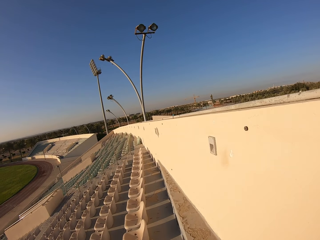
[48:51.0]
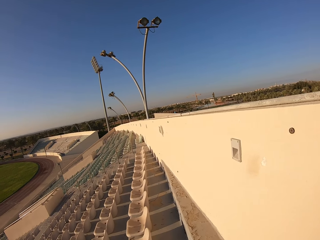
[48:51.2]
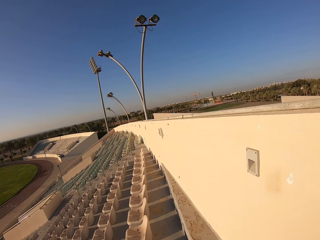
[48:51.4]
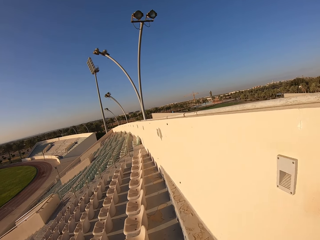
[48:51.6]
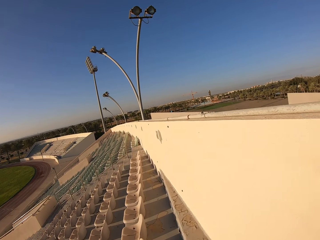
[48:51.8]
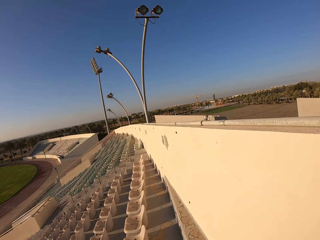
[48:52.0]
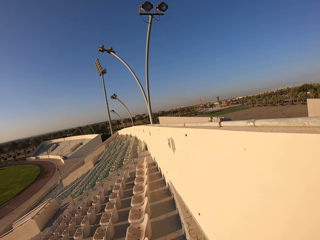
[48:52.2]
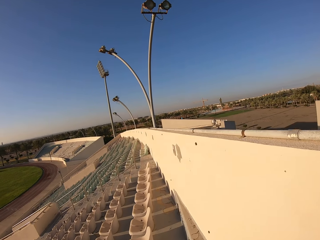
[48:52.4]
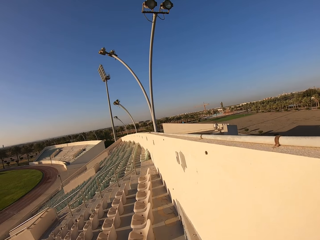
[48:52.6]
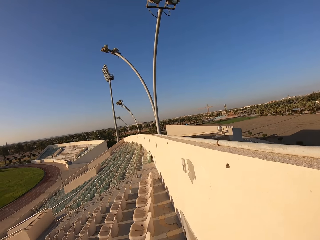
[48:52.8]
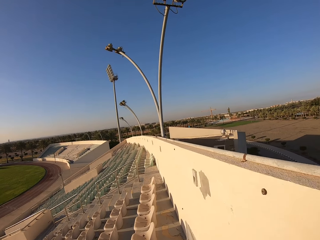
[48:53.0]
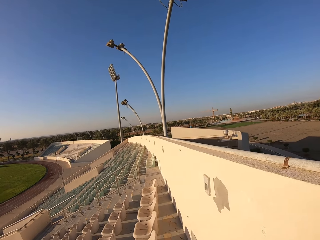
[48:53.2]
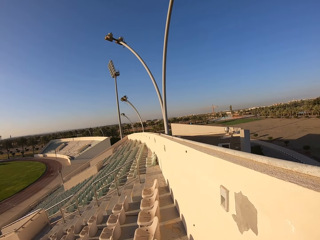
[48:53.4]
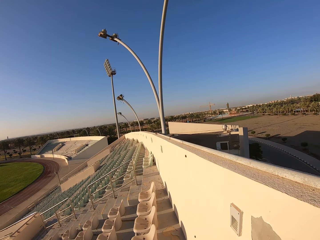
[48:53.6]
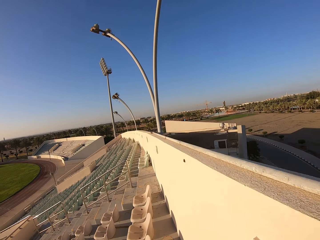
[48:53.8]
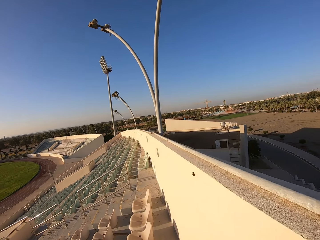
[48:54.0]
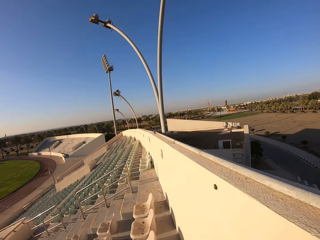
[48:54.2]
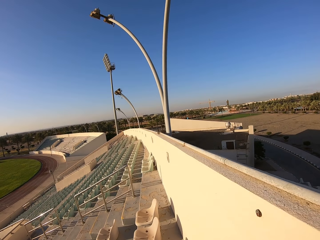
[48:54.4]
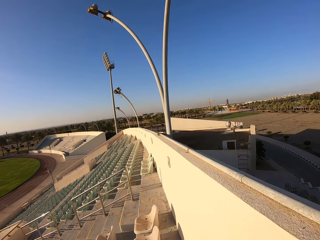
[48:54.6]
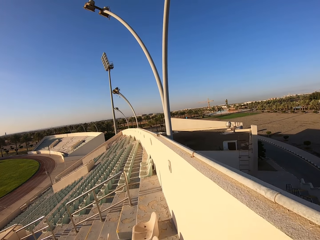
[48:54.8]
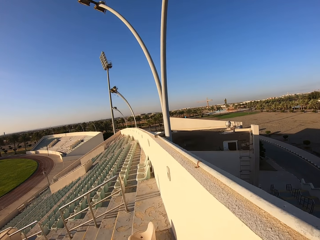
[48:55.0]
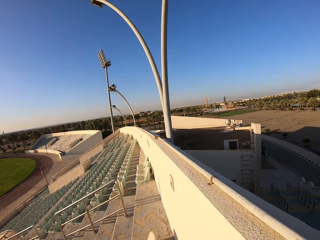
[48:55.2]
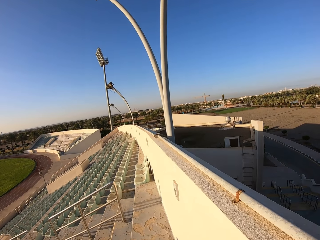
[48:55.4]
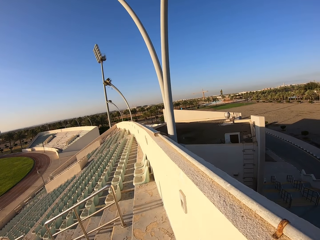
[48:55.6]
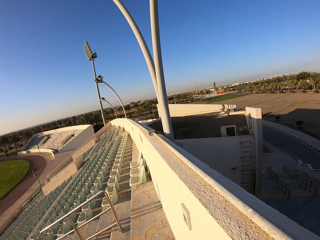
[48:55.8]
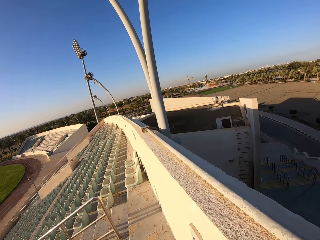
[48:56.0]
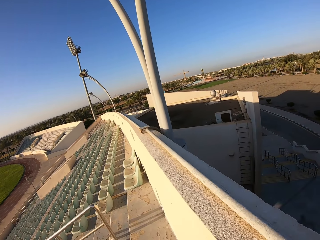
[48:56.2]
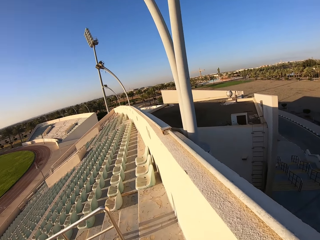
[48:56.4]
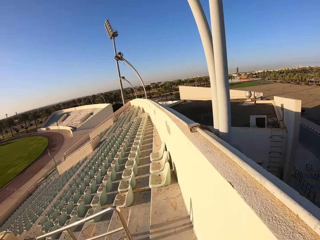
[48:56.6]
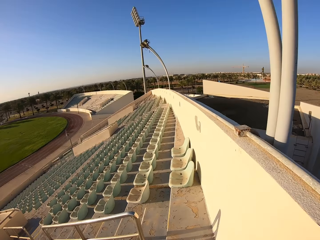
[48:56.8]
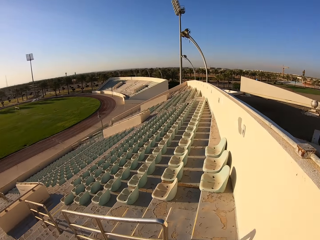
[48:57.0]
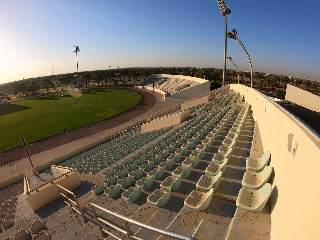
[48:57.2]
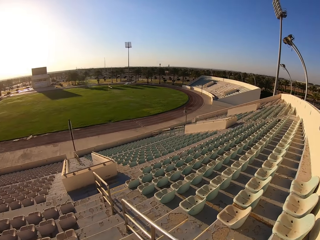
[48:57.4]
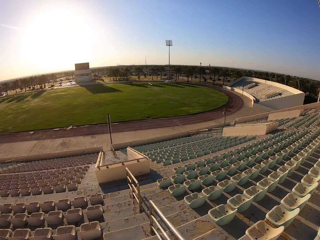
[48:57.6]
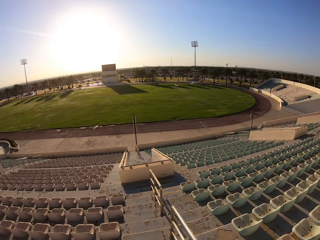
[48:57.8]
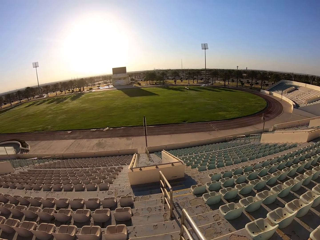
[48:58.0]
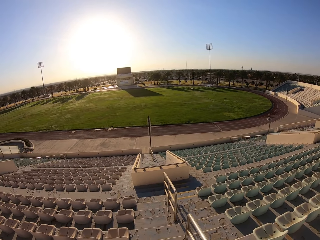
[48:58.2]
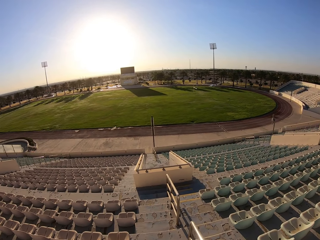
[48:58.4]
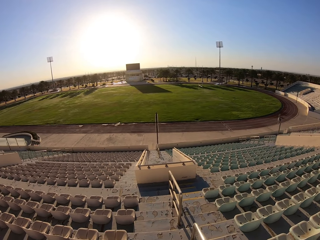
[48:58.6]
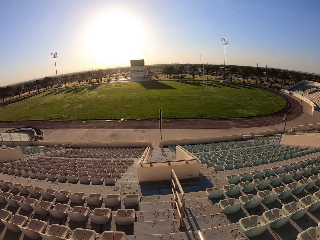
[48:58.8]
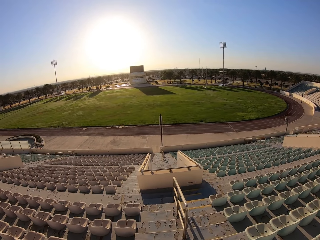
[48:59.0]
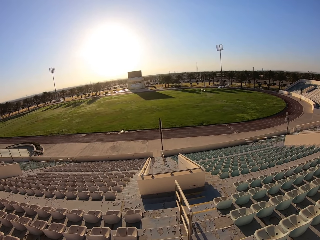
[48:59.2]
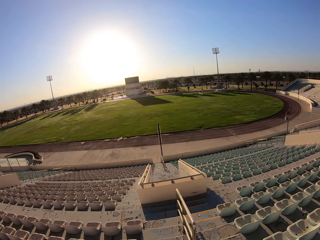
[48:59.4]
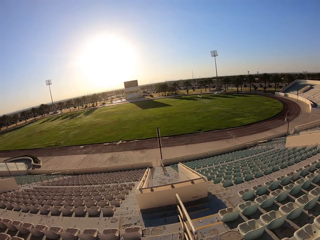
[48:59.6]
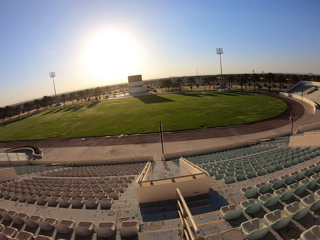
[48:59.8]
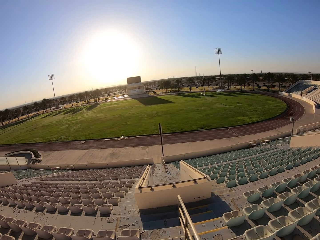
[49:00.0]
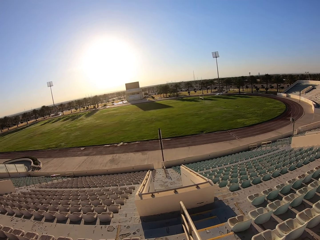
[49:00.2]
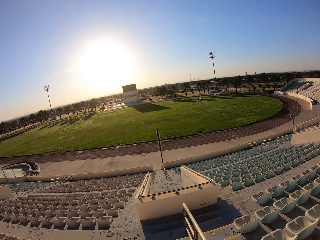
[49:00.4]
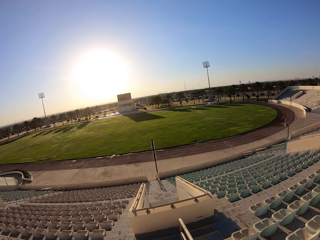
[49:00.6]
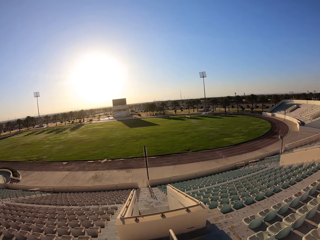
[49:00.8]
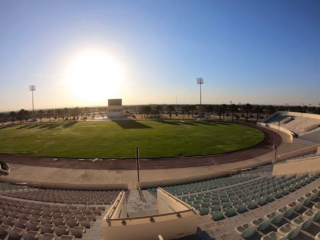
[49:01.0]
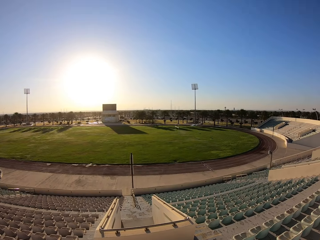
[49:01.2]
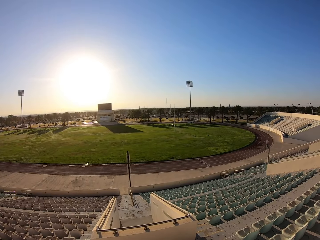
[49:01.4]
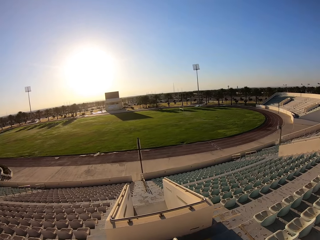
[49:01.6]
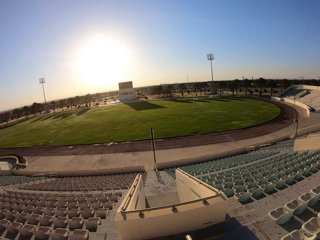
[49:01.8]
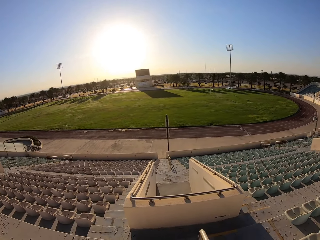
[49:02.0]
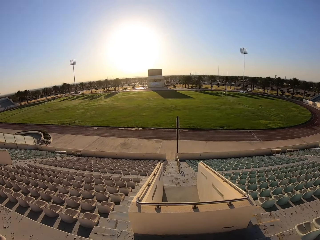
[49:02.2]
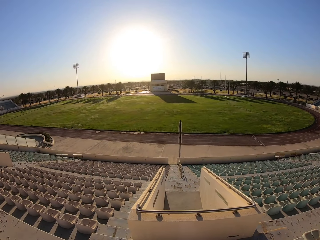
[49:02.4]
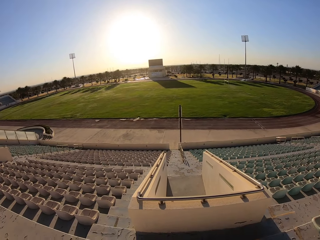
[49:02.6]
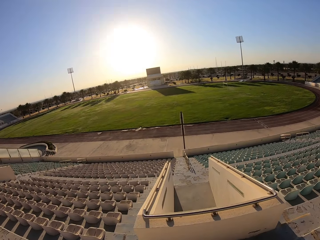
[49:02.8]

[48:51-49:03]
The camera wearer walks down the staircase.

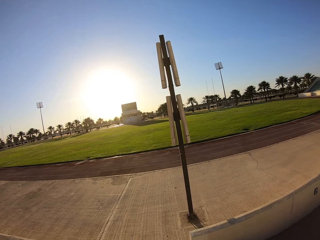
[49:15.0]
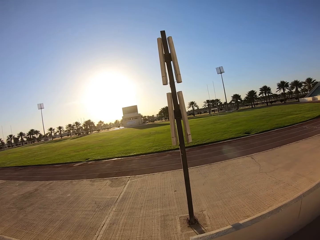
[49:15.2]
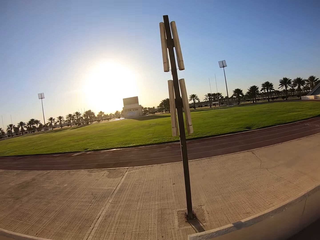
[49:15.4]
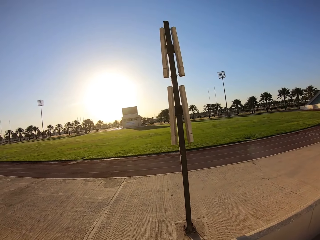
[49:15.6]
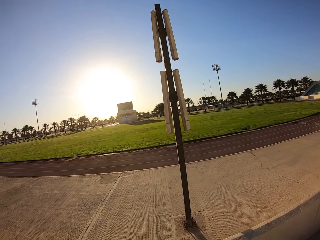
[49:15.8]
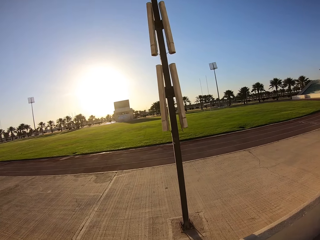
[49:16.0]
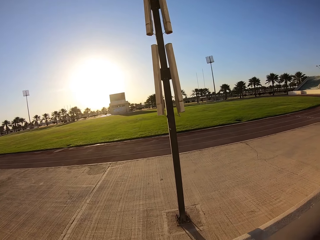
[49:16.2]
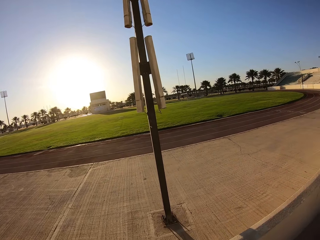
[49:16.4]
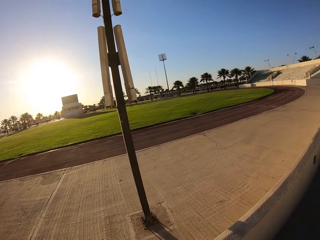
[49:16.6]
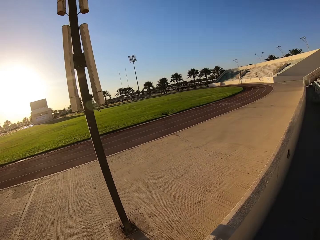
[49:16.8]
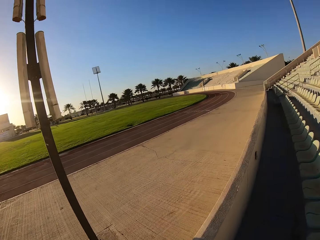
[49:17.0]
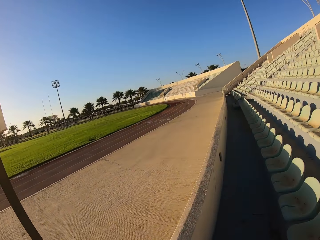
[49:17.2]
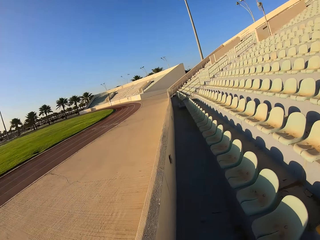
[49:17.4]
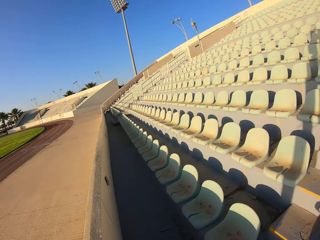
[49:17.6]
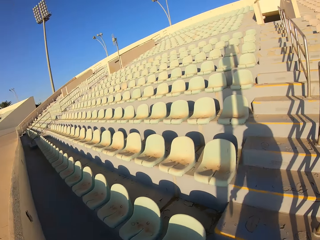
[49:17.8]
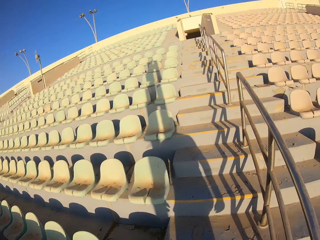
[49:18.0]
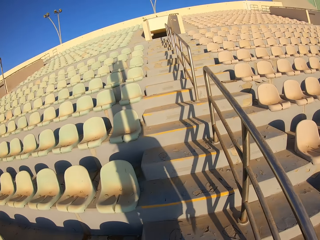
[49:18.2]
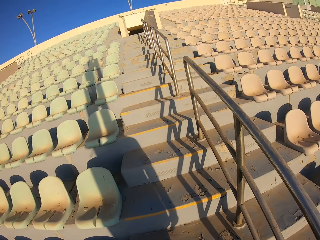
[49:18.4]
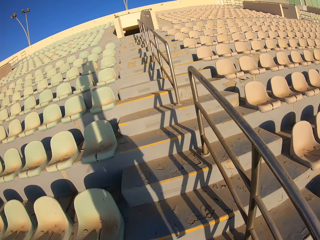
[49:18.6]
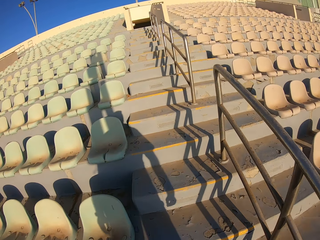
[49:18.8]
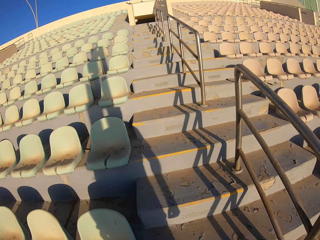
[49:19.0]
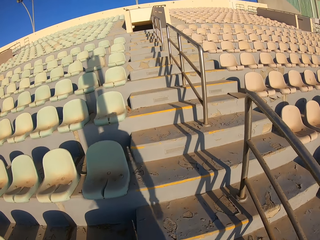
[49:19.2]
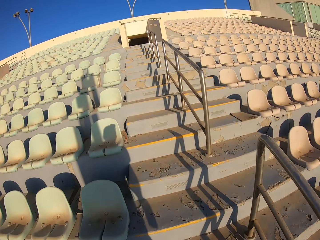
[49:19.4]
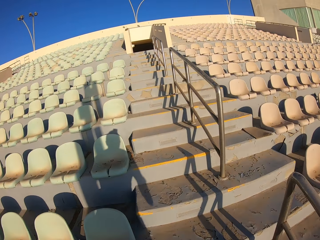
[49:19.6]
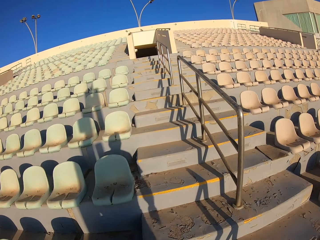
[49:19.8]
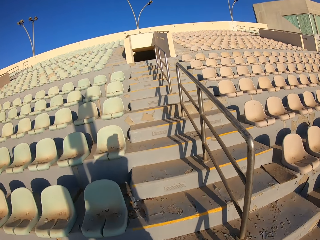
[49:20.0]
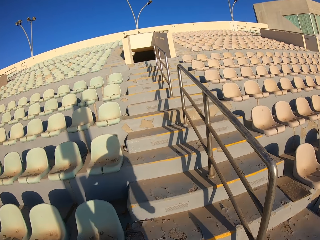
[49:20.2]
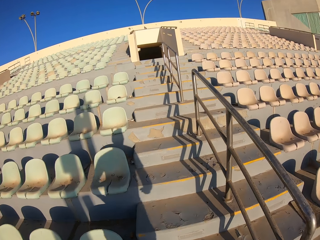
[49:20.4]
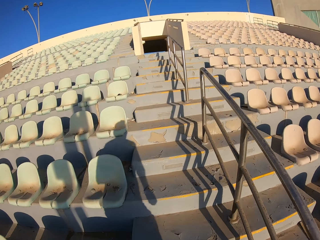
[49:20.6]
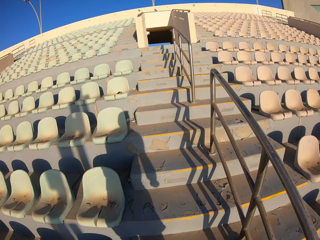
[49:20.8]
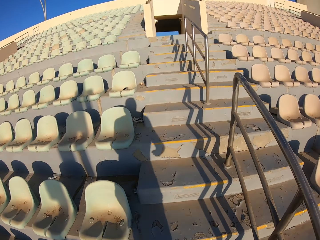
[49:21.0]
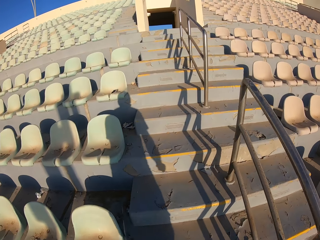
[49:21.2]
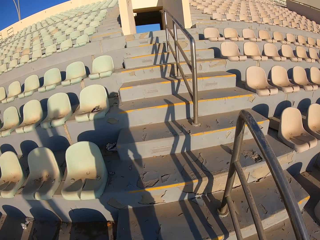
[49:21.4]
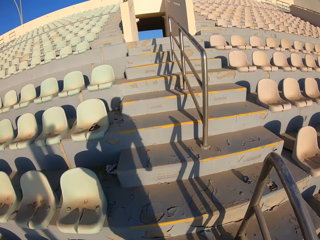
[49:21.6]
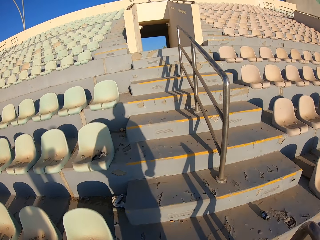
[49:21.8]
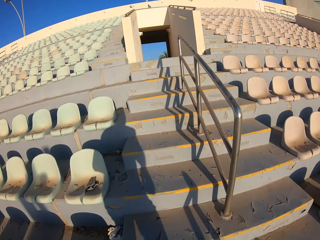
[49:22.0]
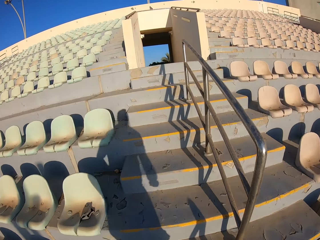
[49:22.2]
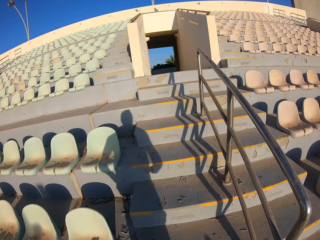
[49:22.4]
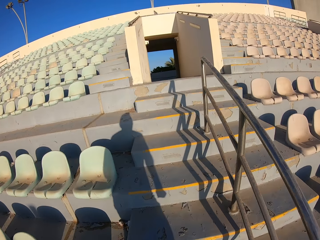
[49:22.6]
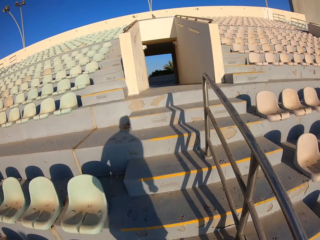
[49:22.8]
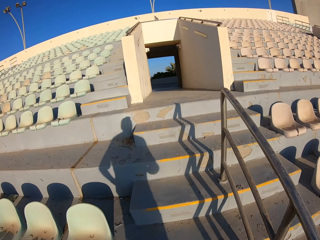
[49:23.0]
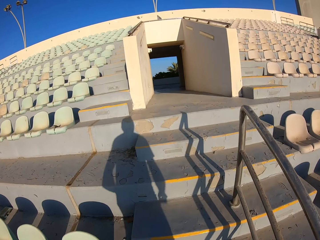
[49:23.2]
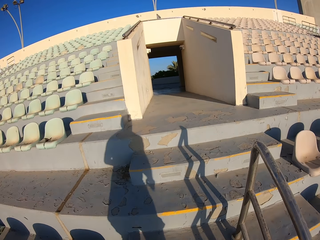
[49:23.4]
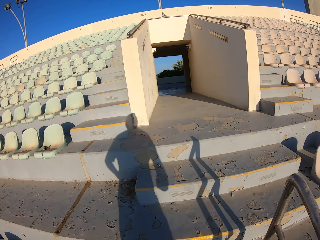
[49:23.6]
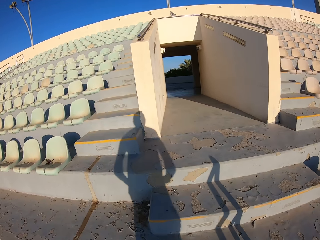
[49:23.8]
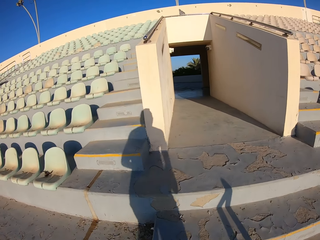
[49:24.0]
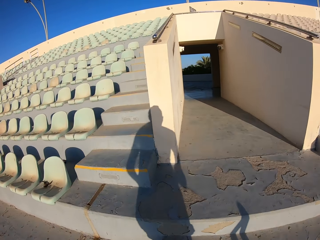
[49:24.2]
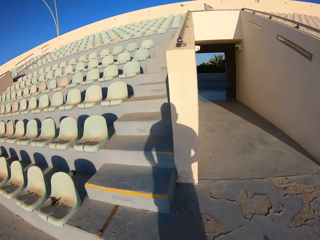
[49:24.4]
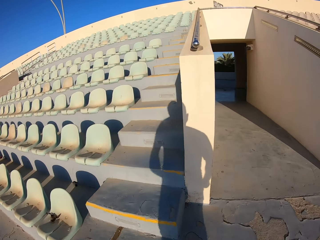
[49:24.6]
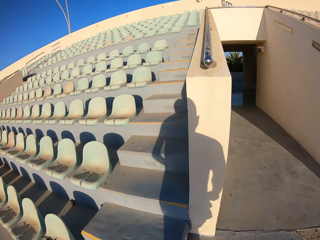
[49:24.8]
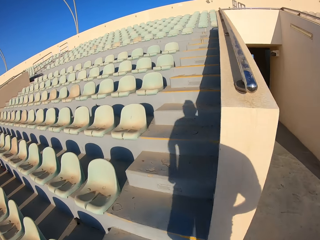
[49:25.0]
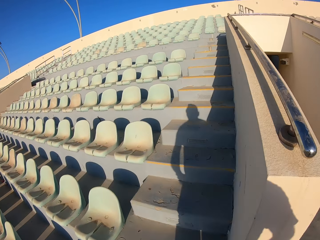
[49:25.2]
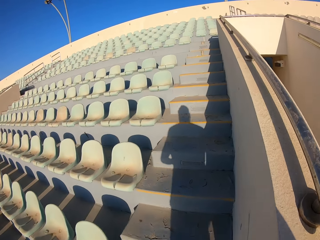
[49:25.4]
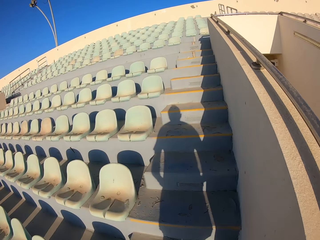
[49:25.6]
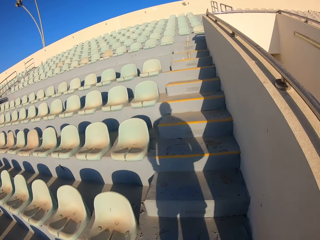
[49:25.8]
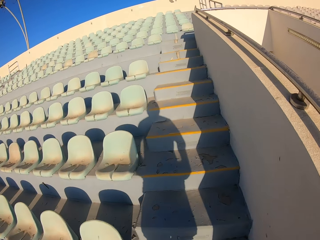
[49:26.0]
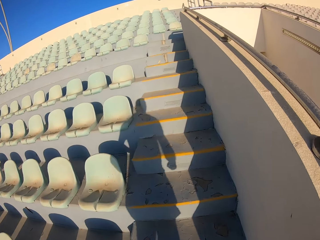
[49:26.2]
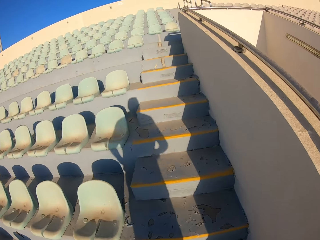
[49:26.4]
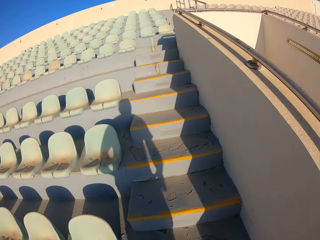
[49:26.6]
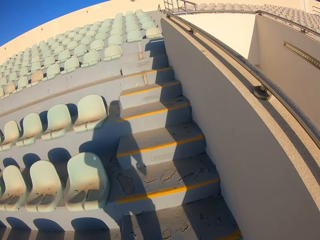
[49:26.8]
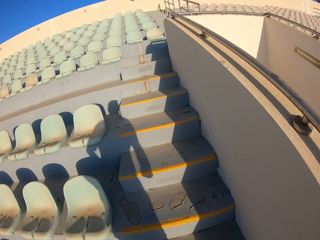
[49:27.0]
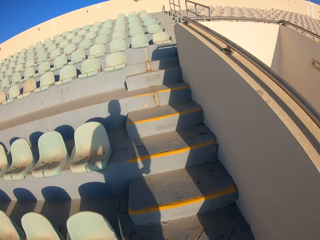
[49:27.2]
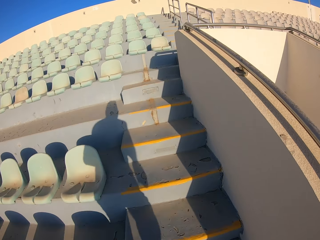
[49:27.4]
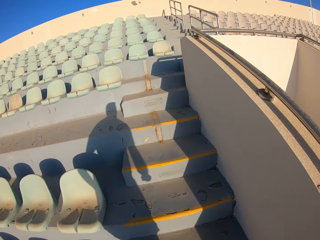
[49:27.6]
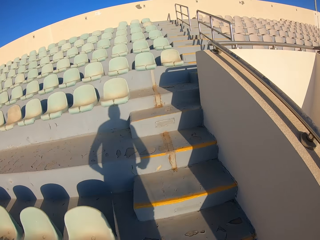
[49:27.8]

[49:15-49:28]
The camera wearer walks on the stadium. They run up the staircase.
